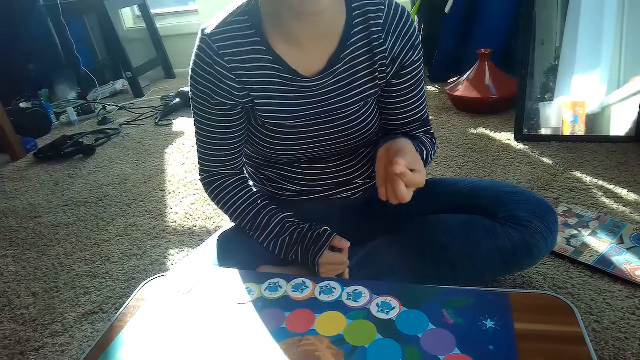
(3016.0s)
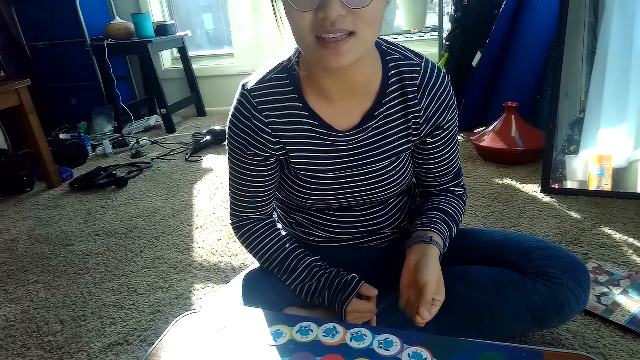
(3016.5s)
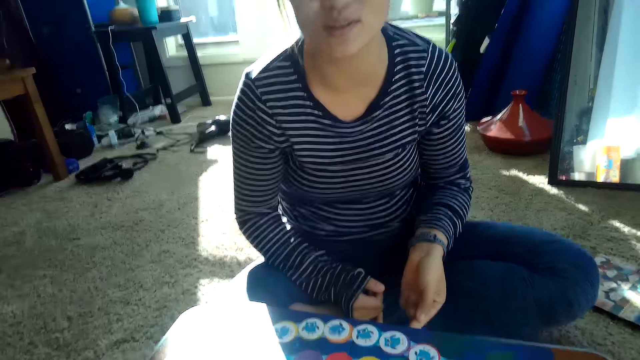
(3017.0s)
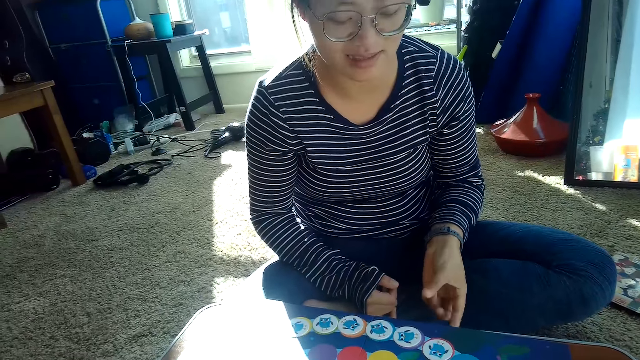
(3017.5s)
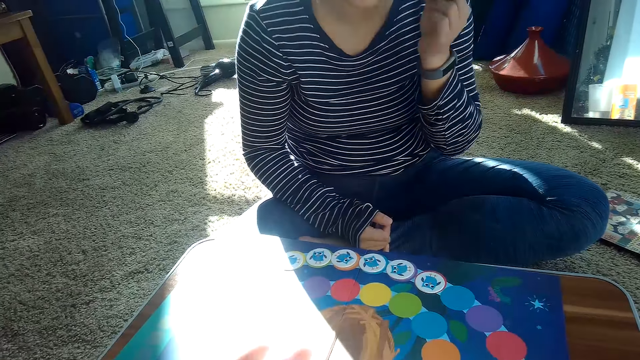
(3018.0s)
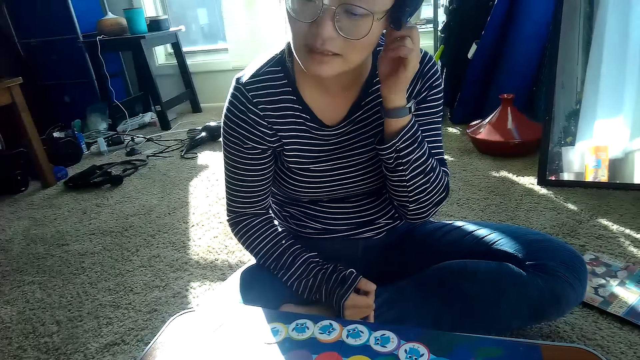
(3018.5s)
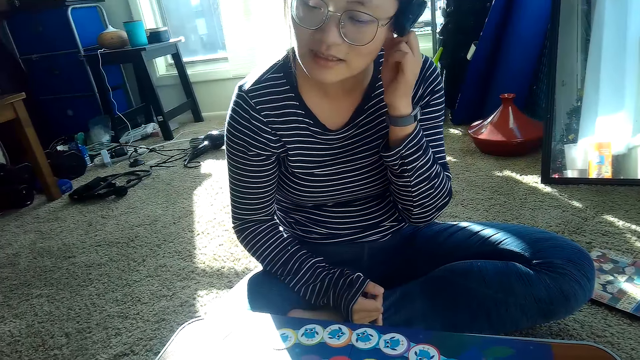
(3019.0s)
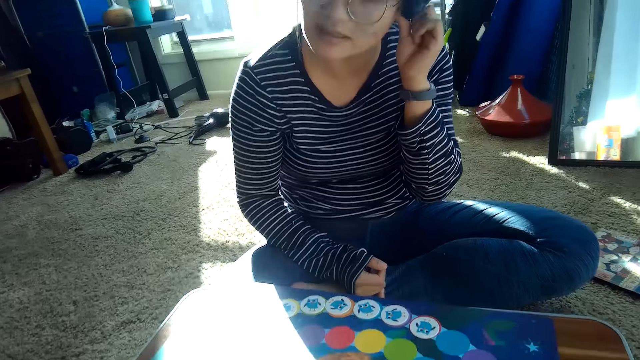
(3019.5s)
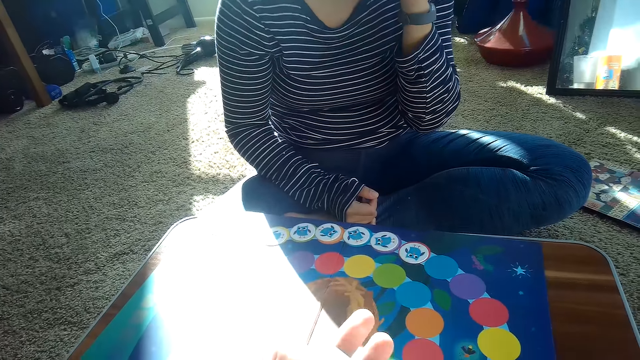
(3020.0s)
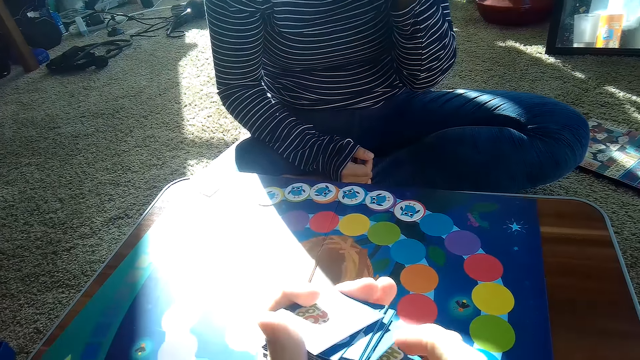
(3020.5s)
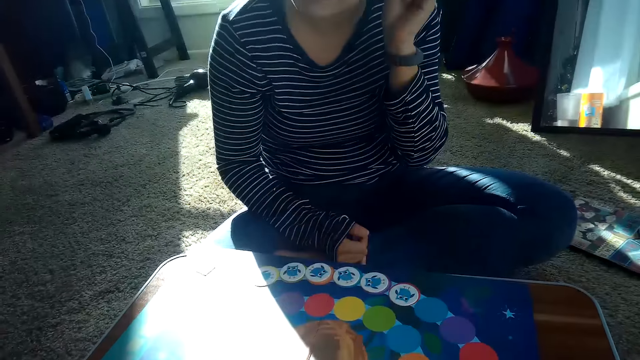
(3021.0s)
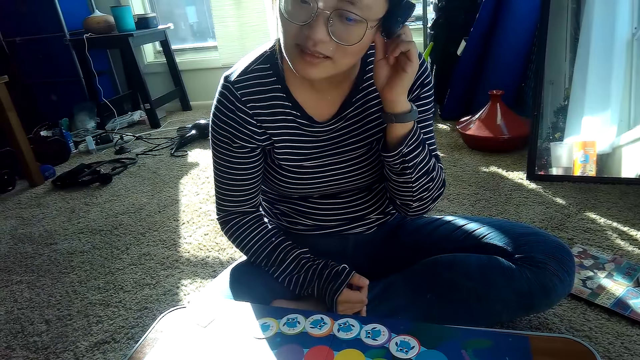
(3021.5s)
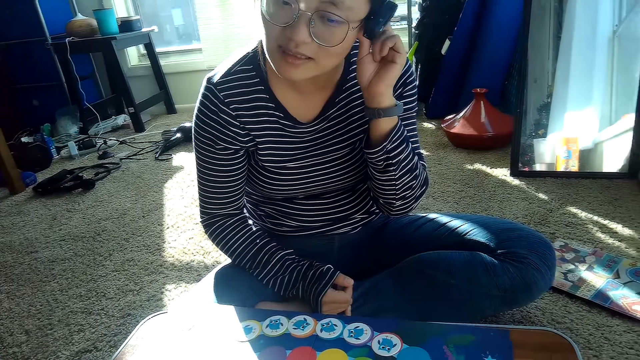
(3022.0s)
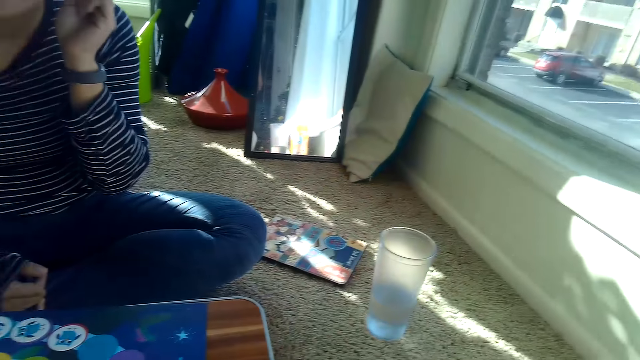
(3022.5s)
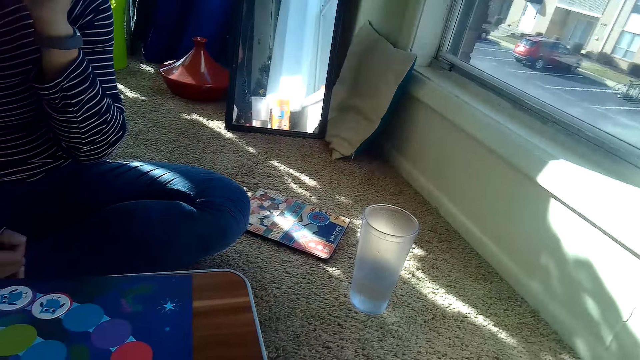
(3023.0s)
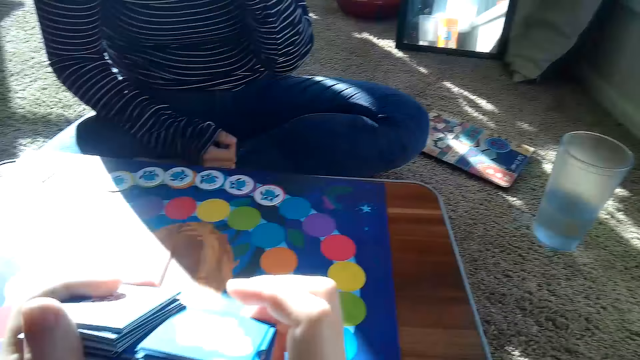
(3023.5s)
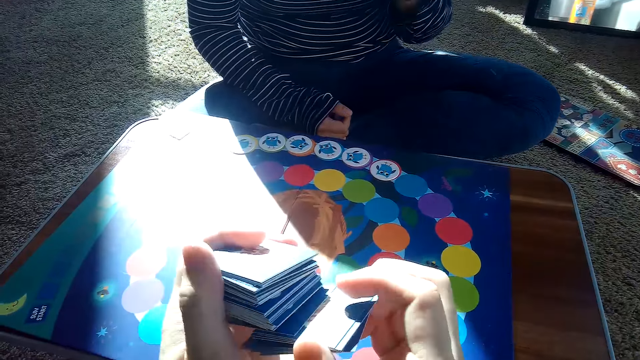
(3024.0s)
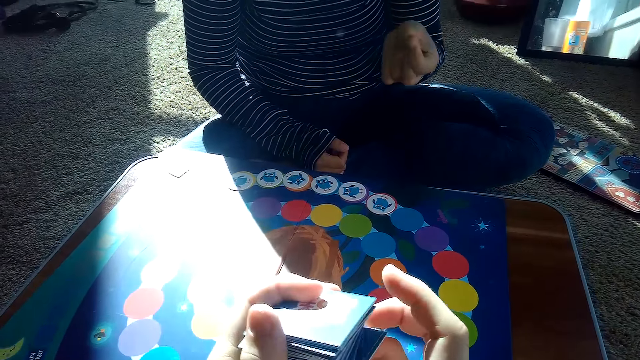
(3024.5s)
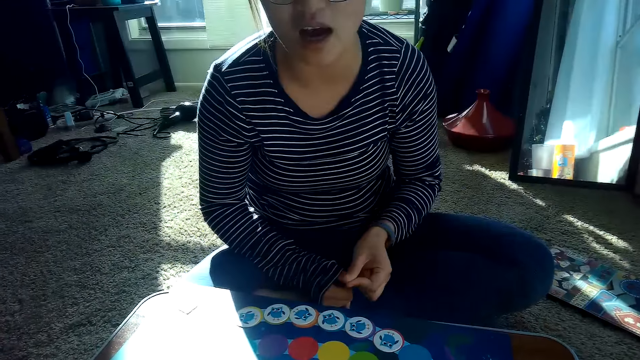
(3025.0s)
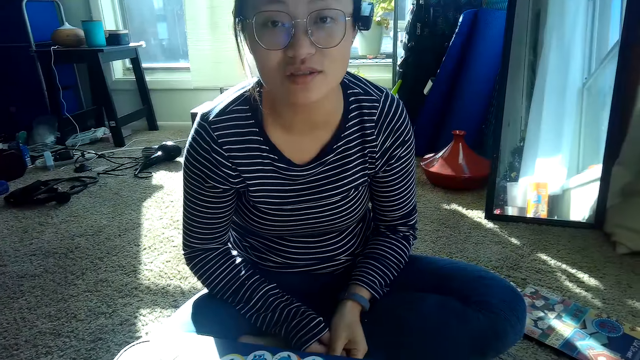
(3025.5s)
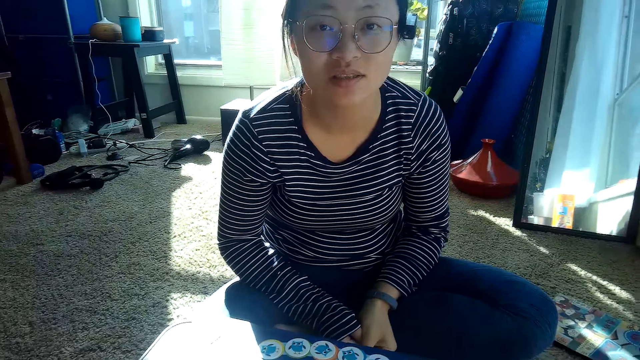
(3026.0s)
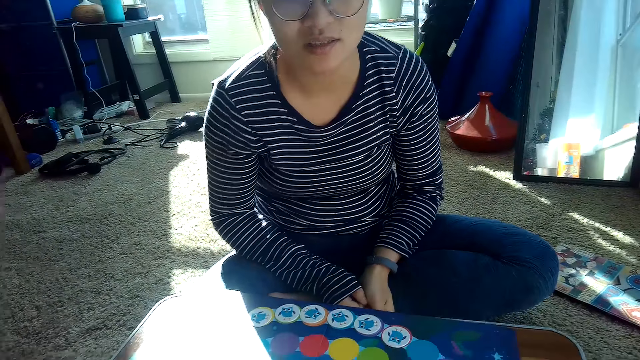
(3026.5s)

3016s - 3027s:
The partner drops her left hand. The partner raises her left hand to her ear and removes dirt from her ear. The camera wearer shuffles the cards with both hands. The partner drops her left hand and removes the dirt from her fingers.

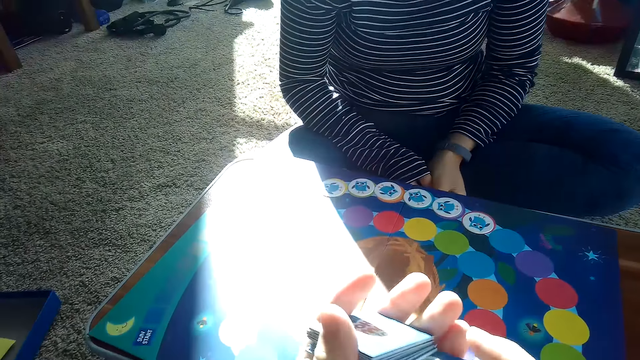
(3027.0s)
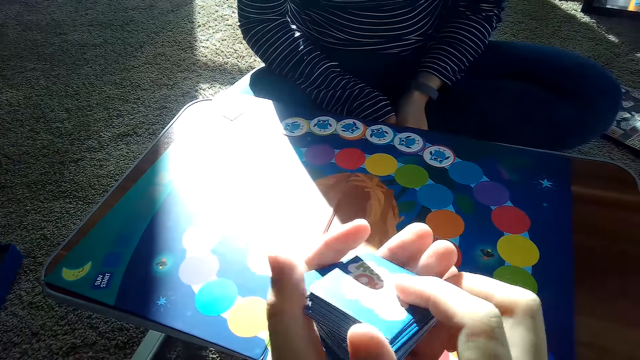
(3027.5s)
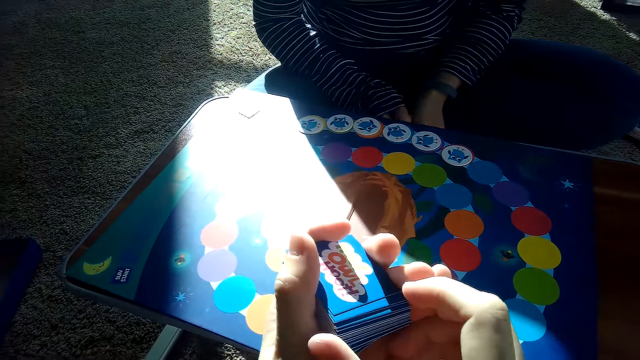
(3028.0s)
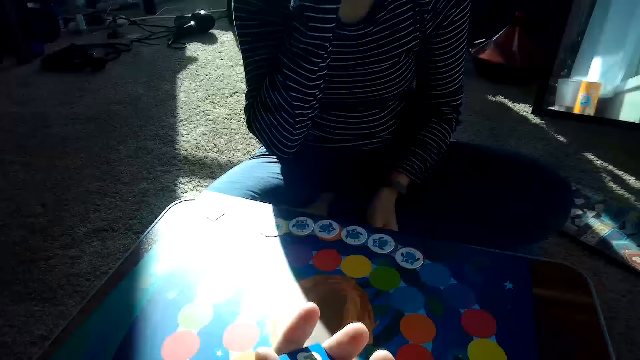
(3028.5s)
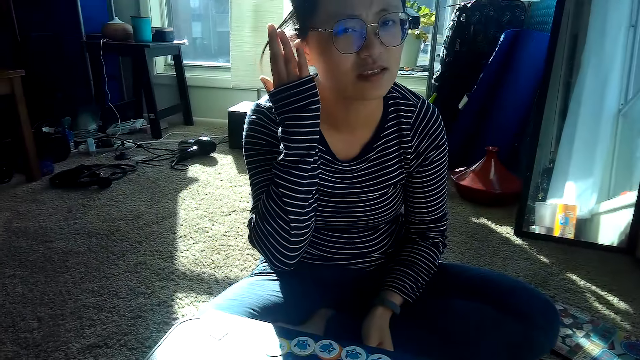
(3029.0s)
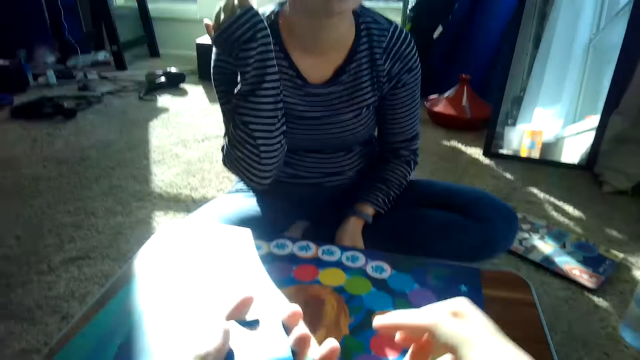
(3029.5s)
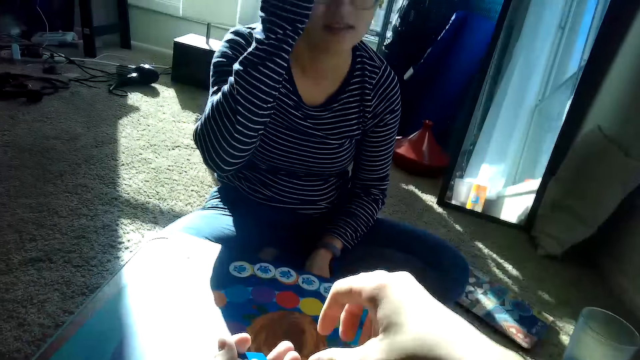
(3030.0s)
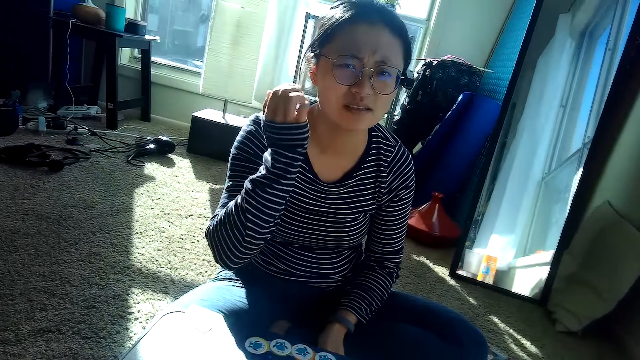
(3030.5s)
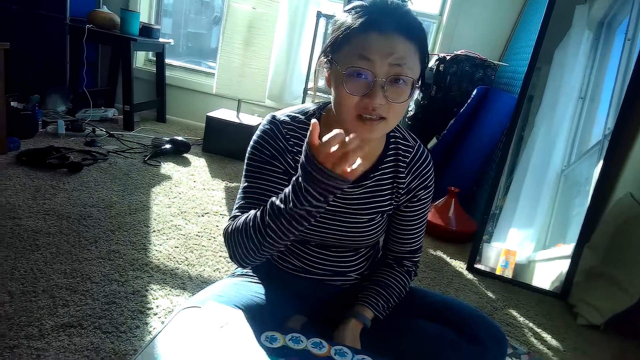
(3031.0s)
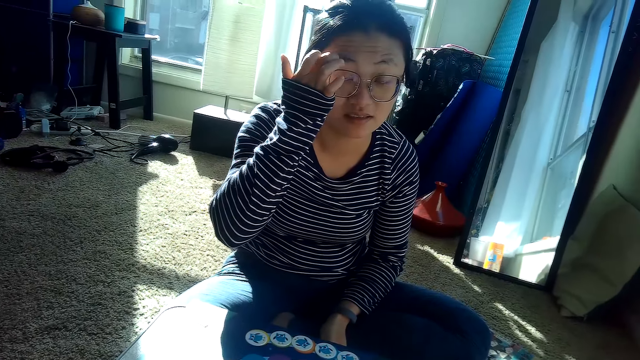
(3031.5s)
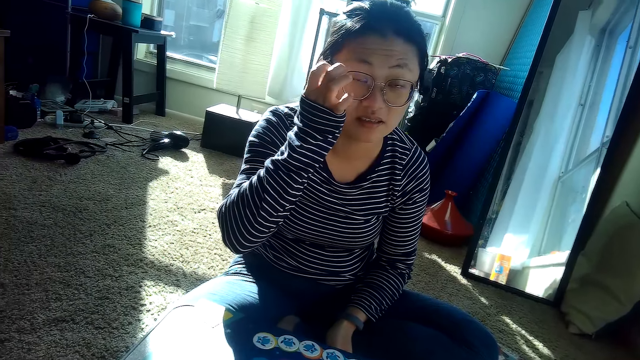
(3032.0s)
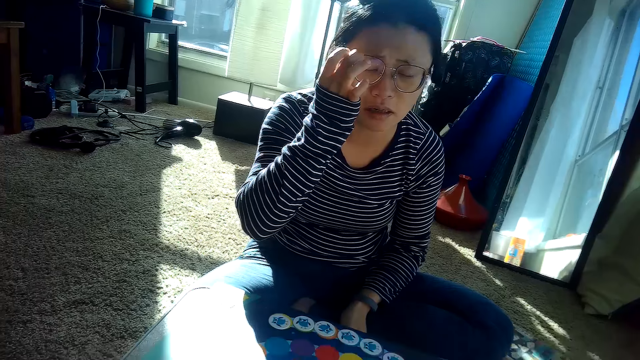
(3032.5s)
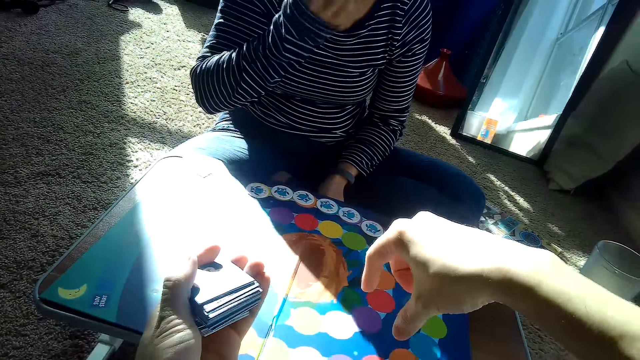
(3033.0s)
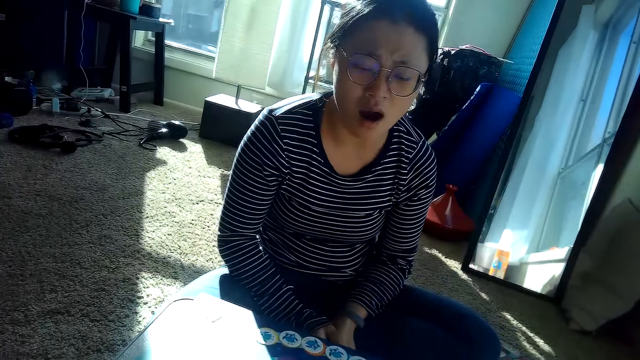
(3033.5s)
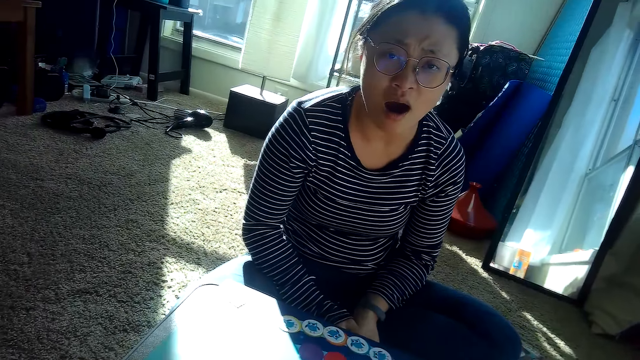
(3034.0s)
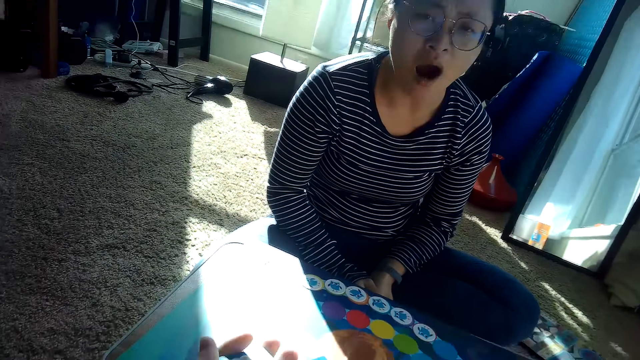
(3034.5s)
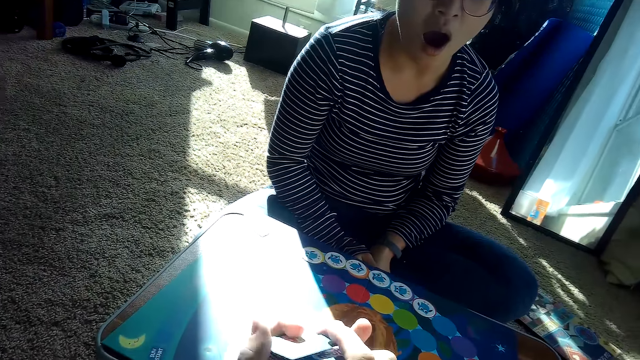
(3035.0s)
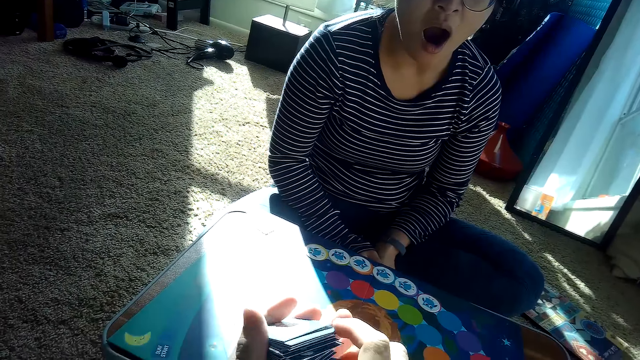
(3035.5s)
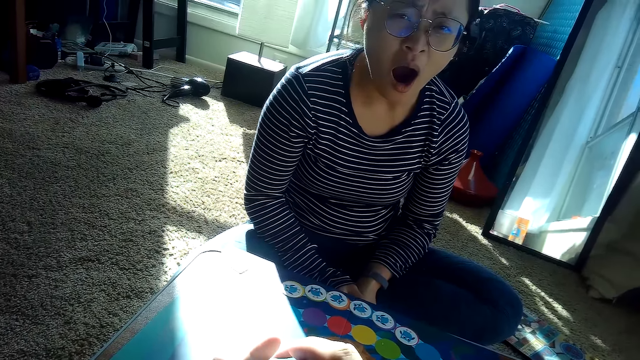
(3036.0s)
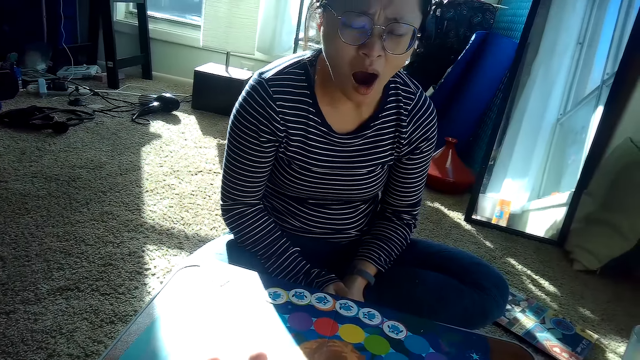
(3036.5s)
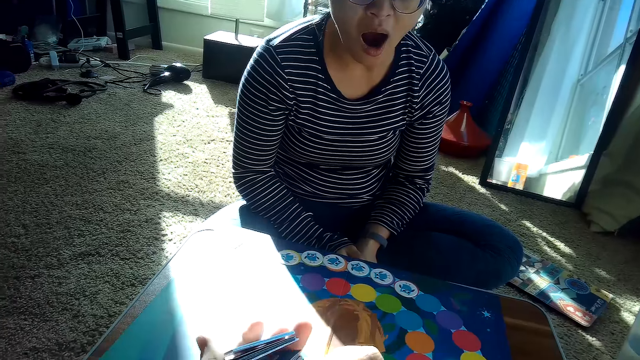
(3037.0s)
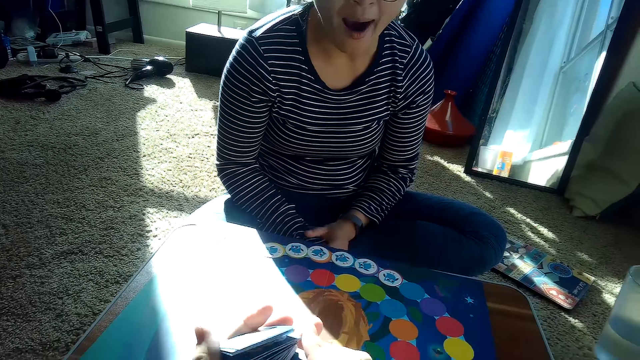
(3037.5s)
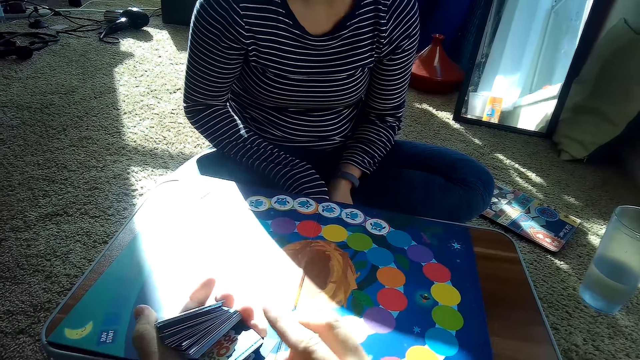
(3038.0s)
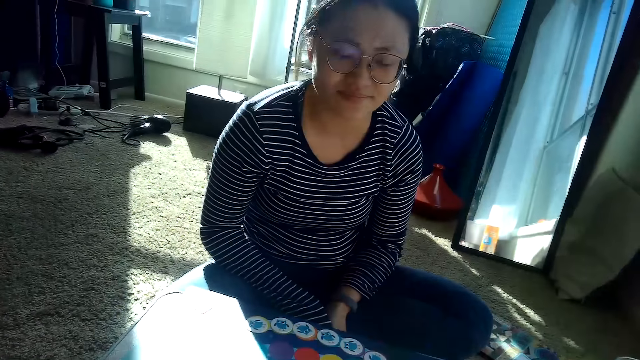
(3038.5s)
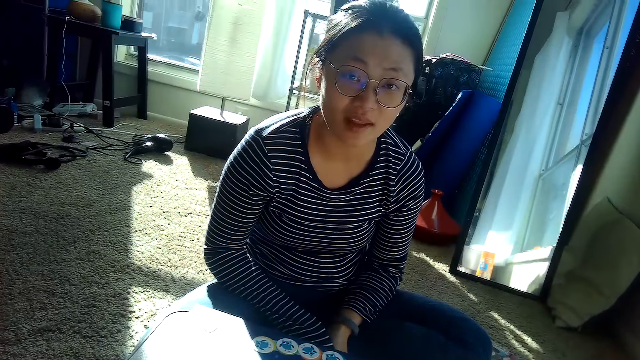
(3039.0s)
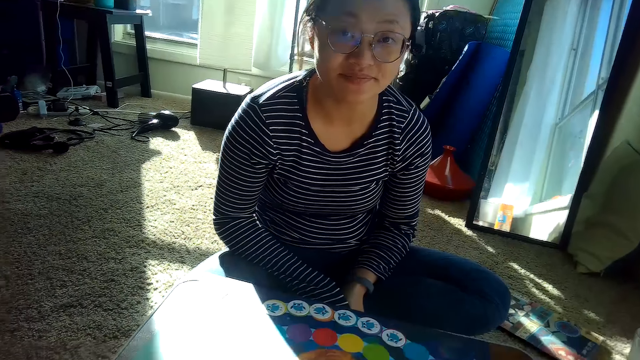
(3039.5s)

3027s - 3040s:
The camera wearer mixes the cards. A woman raises her right hand to her hair. The woman touches her face. The woman holds her hair with her right hand. The woman drops her right hand. The woman raises her right hand to her brow. The woman adjusts her glasses with her right hand. The woman drops her right hand. The woman yawns. The camera wearer shuffles the cards with both hands.
